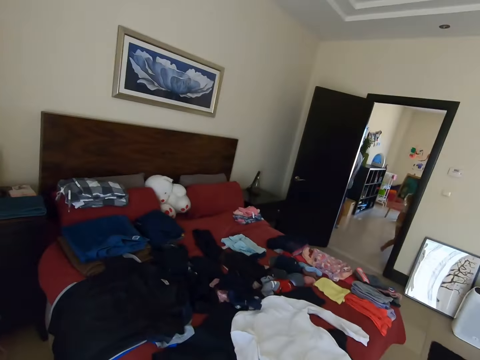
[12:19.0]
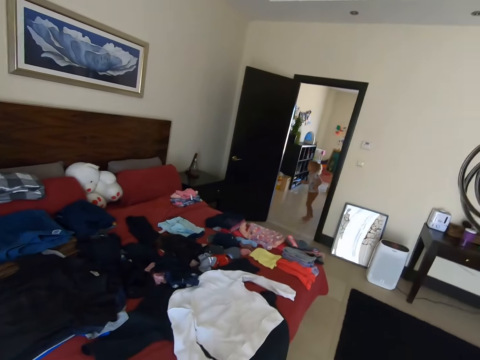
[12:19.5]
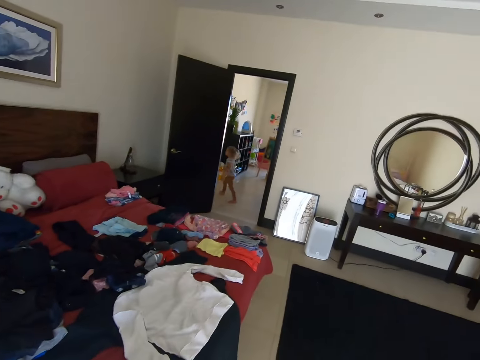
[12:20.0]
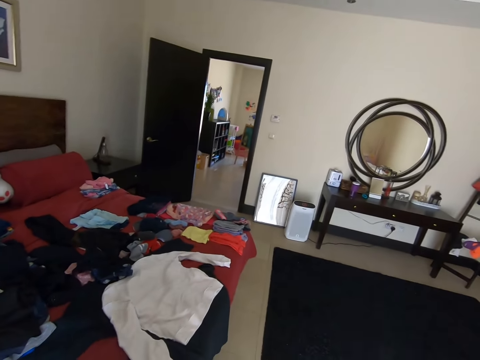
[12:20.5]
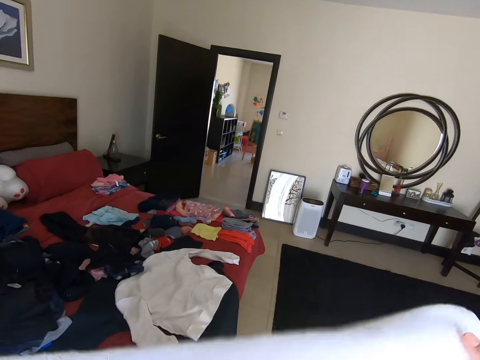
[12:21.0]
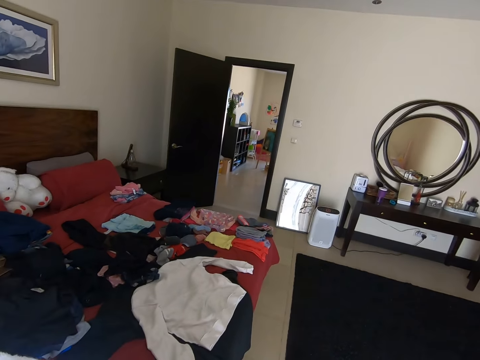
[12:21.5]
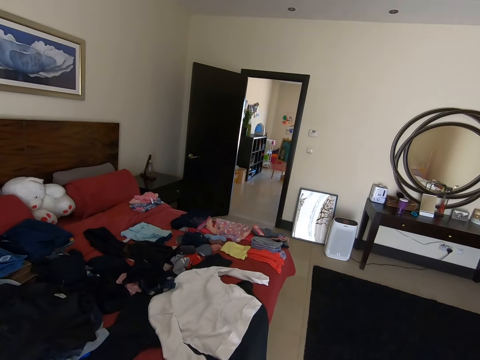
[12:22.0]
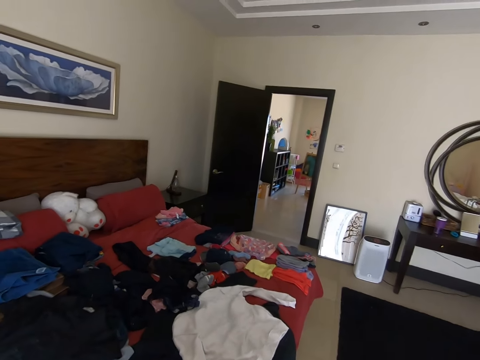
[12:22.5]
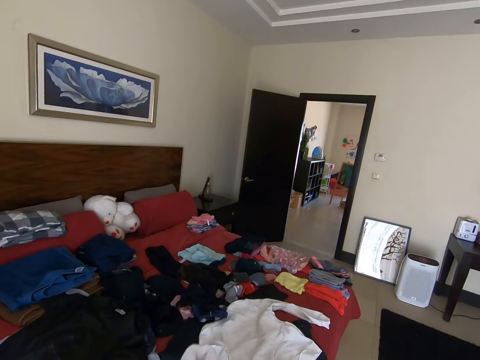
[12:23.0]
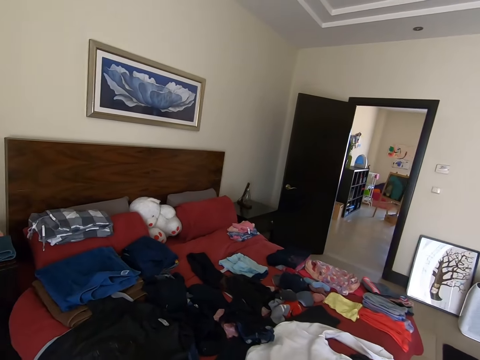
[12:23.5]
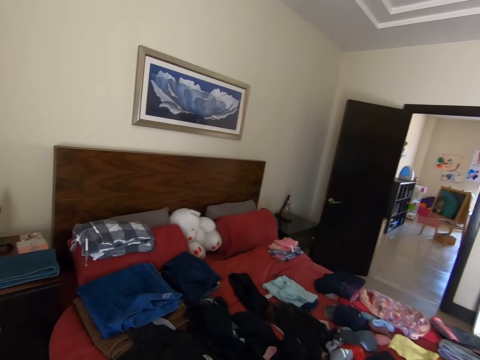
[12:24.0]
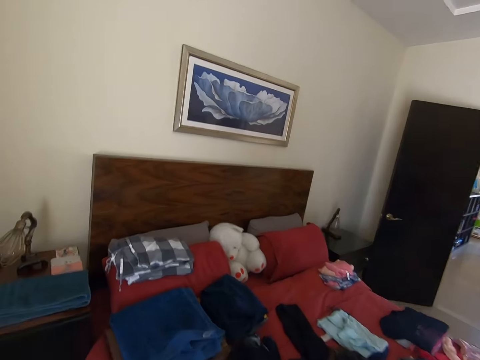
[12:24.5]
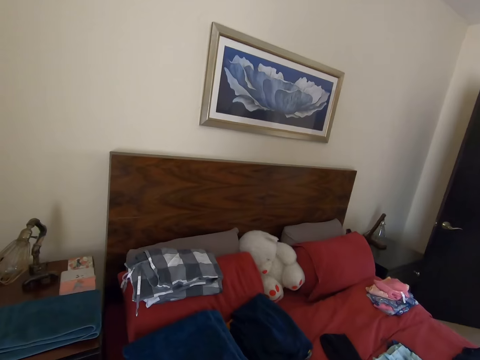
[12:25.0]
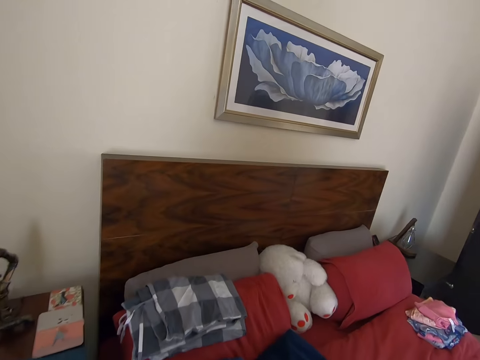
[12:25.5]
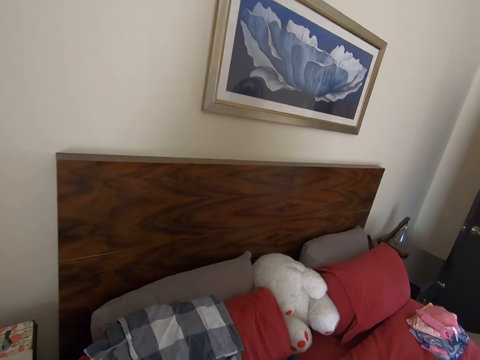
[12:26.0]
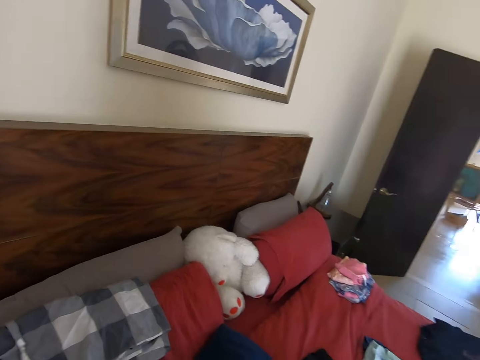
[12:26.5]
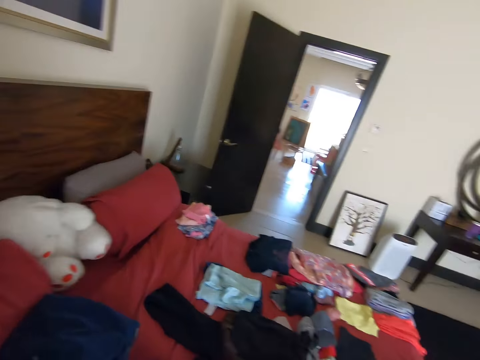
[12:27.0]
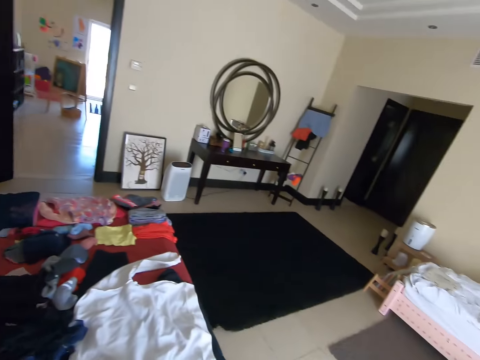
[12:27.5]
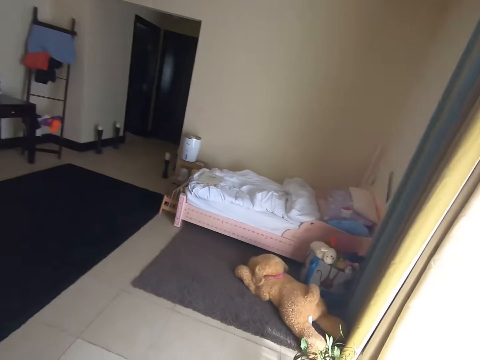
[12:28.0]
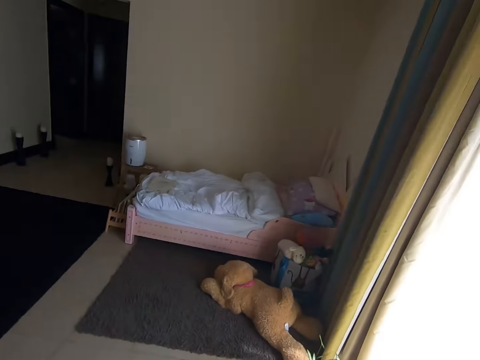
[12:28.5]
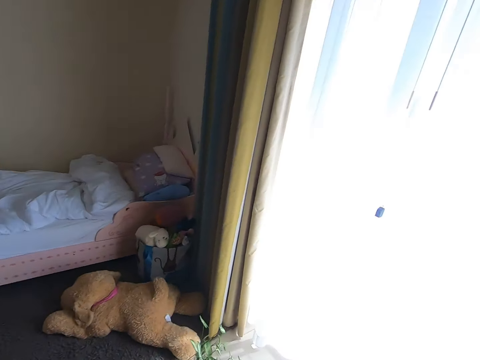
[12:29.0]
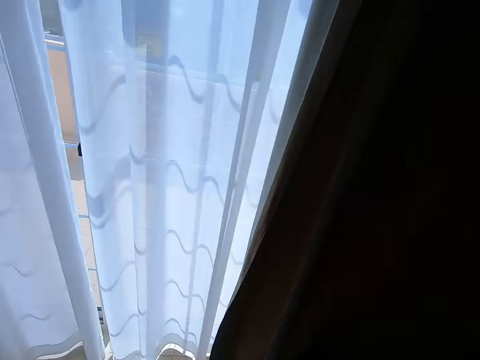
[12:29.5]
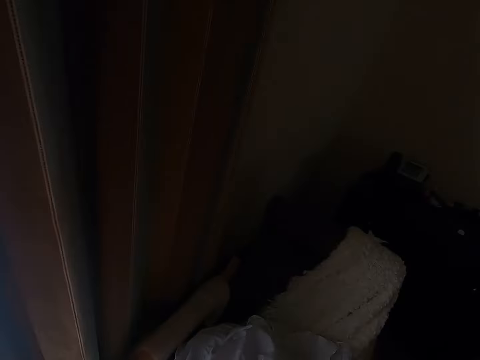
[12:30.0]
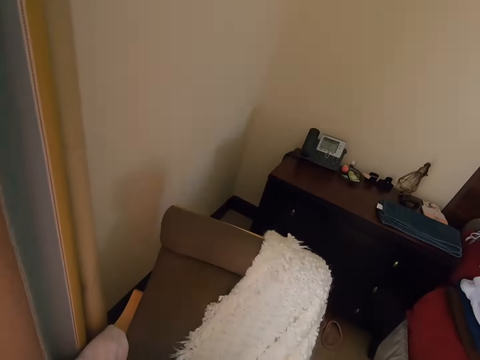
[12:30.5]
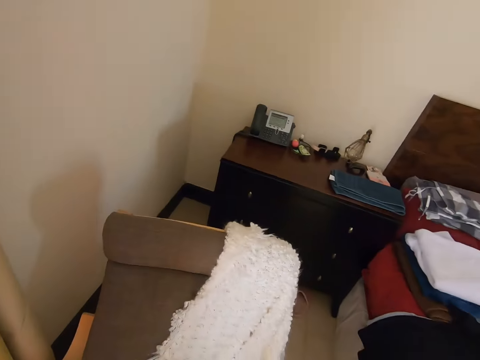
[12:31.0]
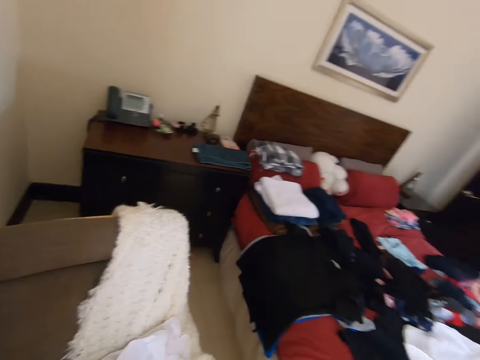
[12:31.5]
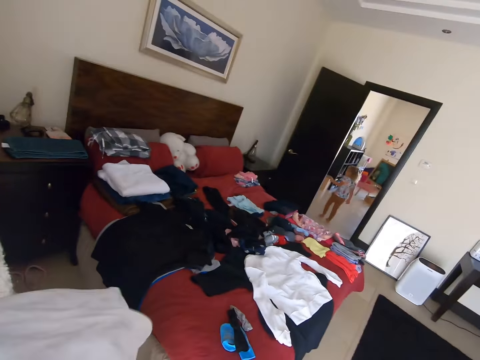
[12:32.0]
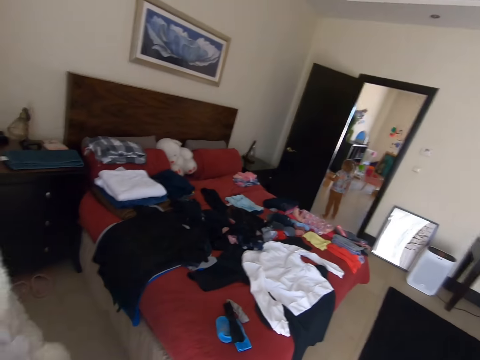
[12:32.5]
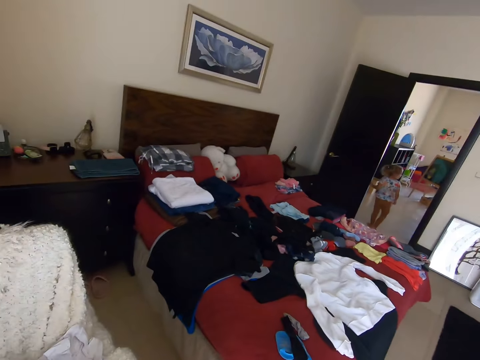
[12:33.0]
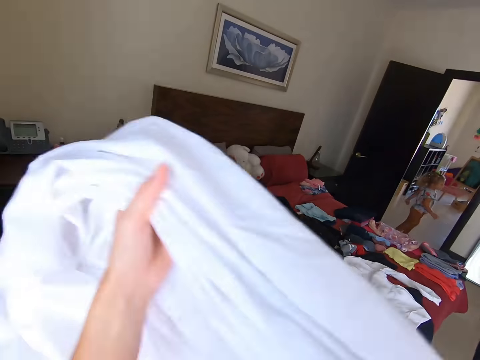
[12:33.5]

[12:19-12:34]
The camera wearer looks around and turns around. They talk to a person. They fold a towel. They talk to the person. They hold the towel. They walk in the room and turn around. They walk around and turn around. They hold a bed sheet.

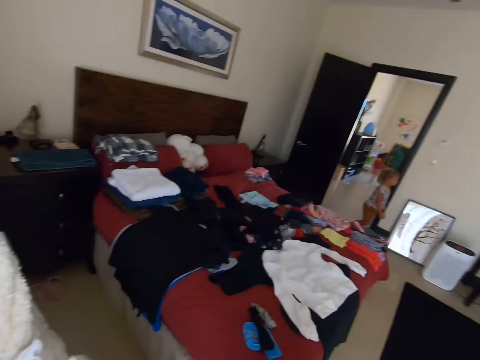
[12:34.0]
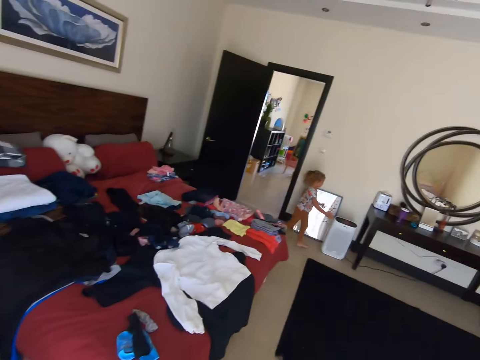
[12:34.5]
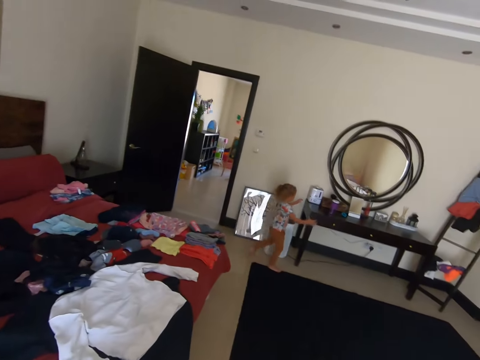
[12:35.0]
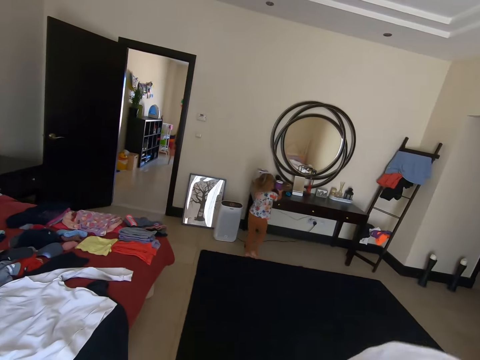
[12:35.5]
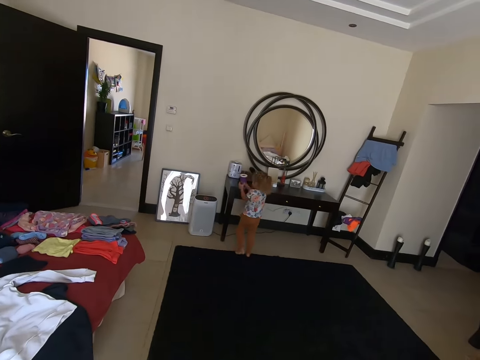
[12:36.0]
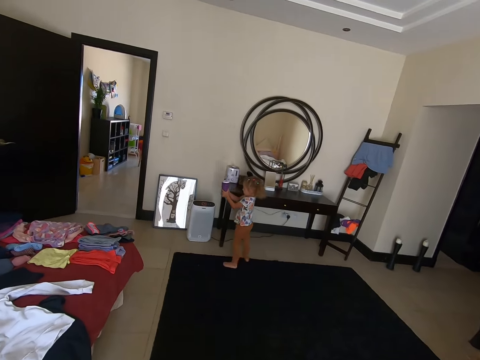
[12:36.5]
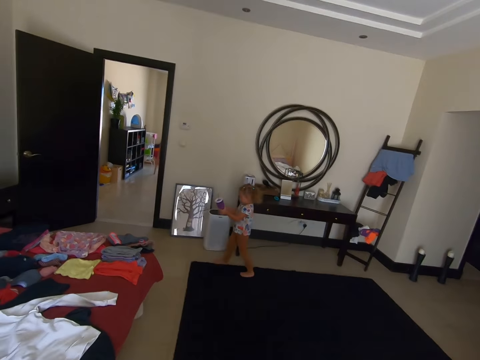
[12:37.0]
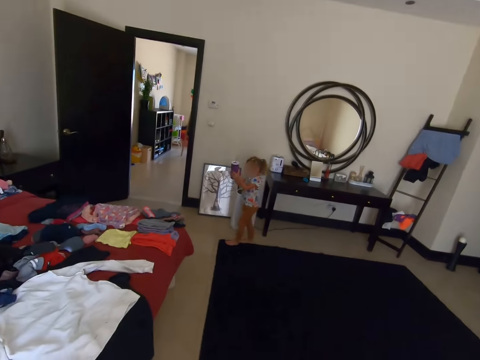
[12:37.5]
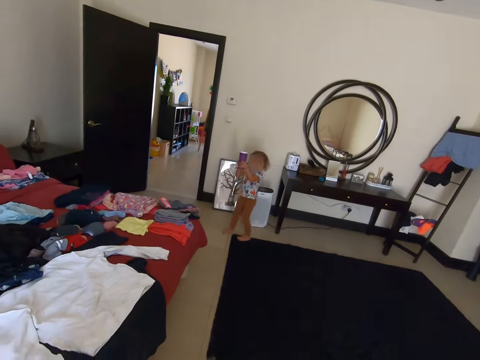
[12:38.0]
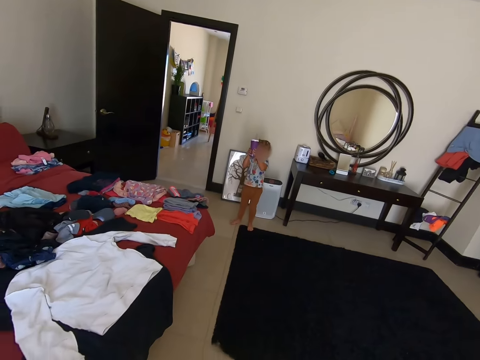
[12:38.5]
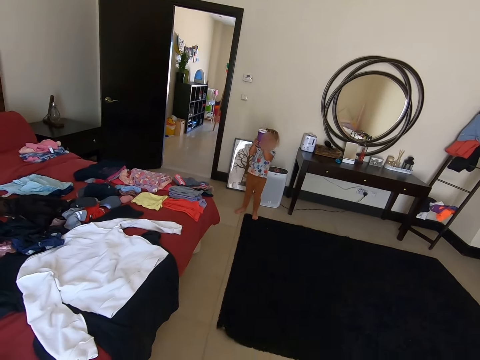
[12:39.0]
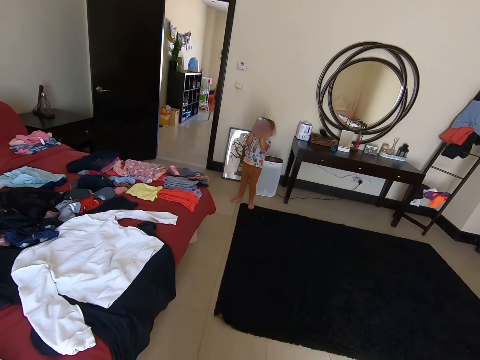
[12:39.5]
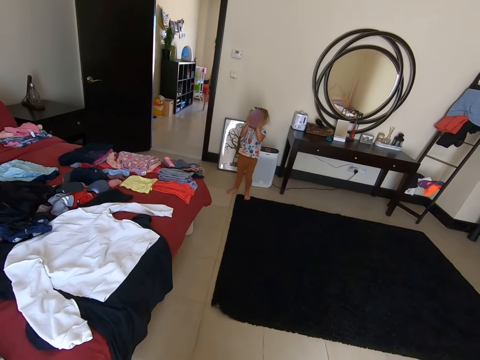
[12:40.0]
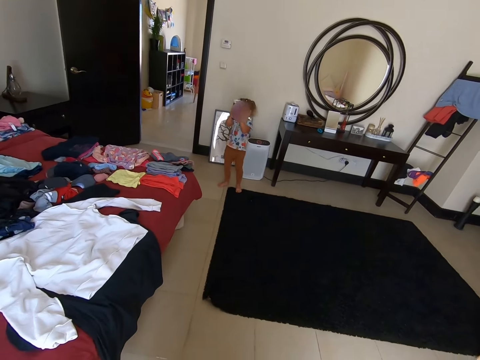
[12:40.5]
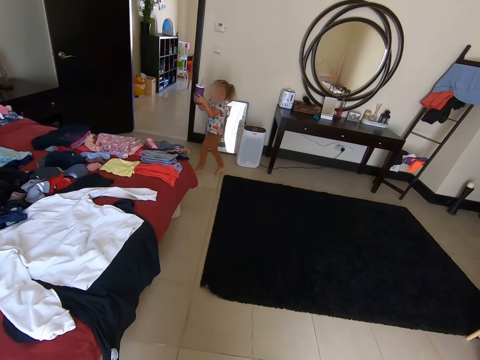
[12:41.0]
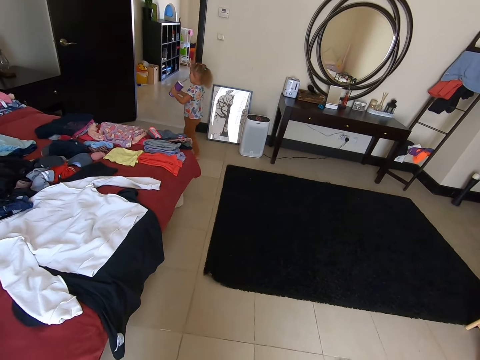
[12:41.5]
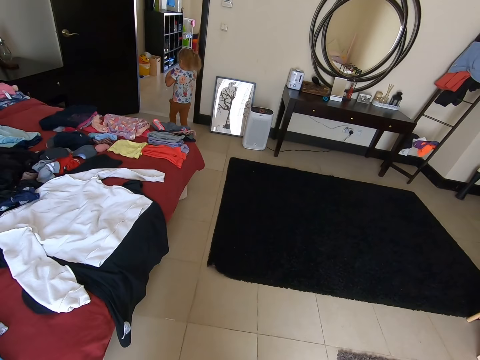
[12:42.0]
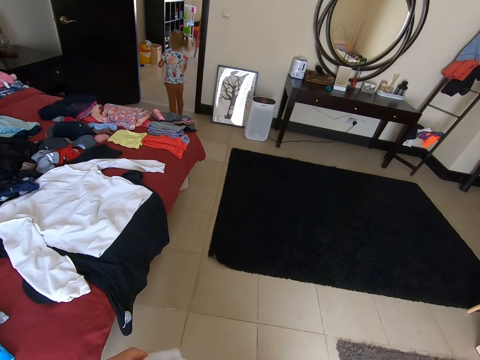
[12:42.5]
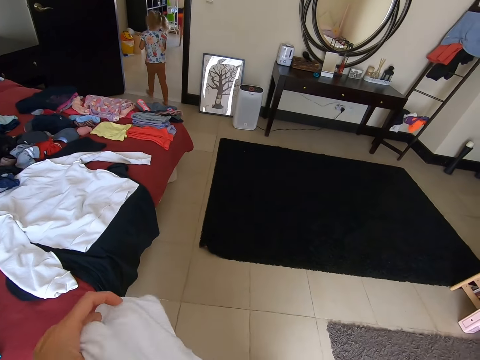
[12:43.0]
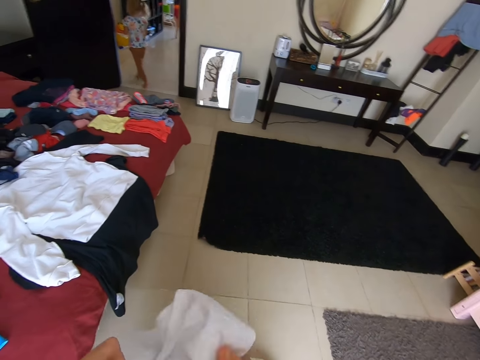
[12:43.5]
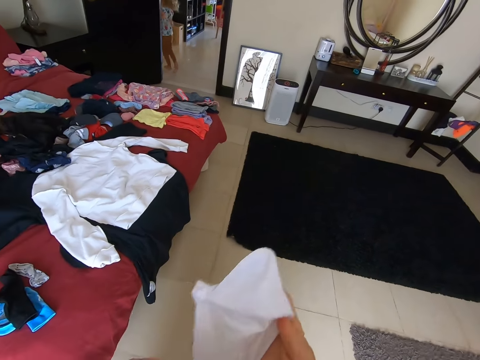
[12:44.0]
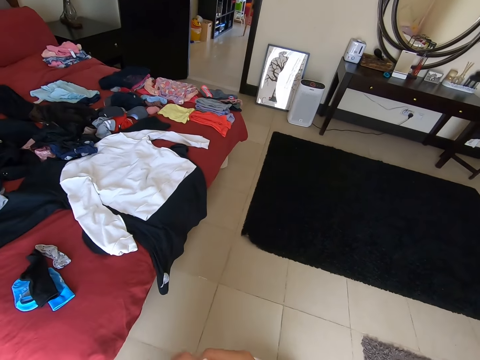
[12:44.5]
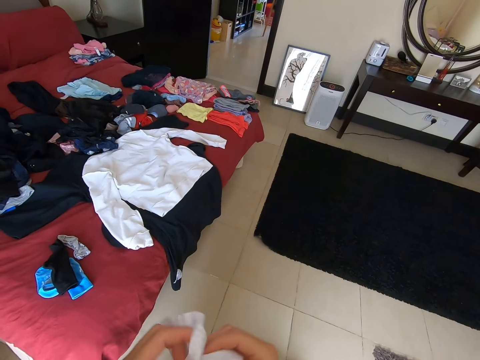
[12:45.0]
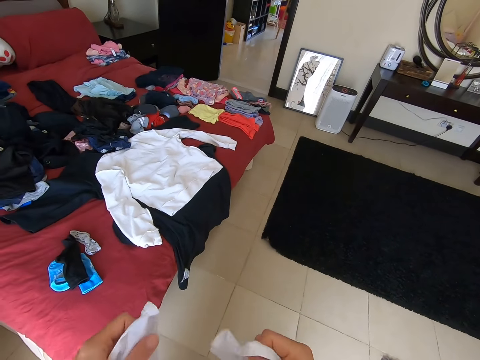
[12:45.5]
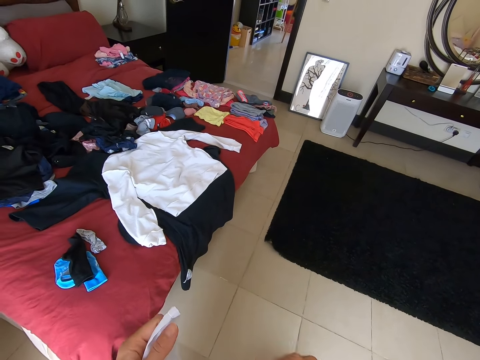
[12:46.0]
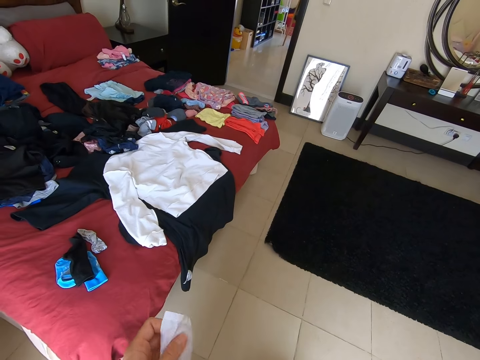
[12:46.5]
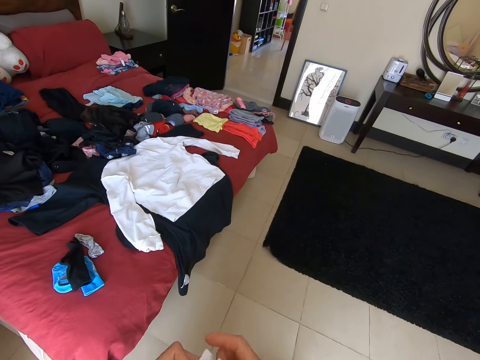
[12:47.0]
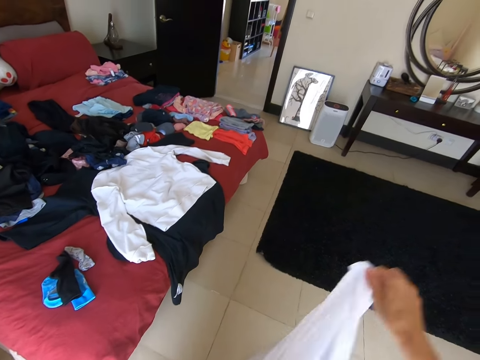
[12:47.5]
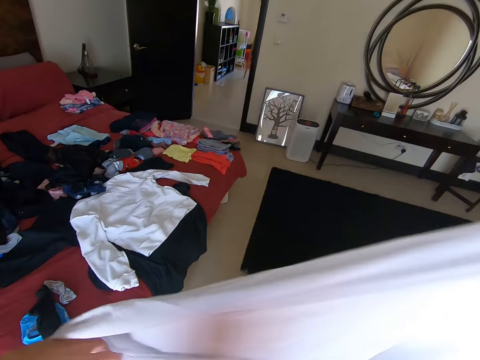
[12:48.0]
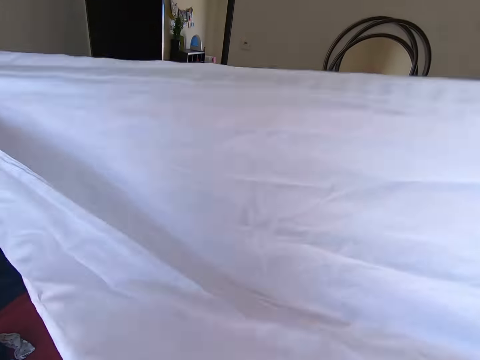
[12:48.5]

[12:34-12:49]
The camera wearer walks in the room and looks at a child. The child walks around. The camera wearer holds a bed sheet. The child holds a plastic cup or coffee cup. The camera wearer looks at the child and dialogues with the child. The child holds the plastic cup. The child shakes the coffee cup. The child walks around. The camera wearer folds the bed sheet. They hold a towel. They fold the towel.
